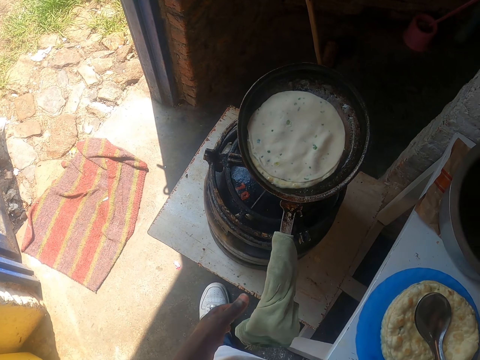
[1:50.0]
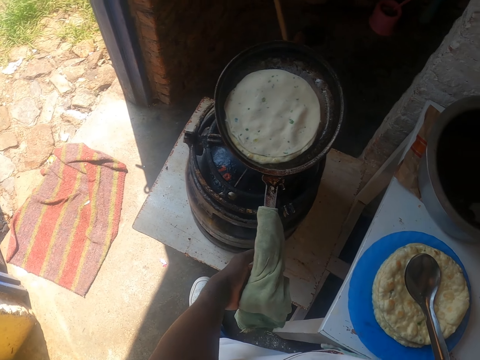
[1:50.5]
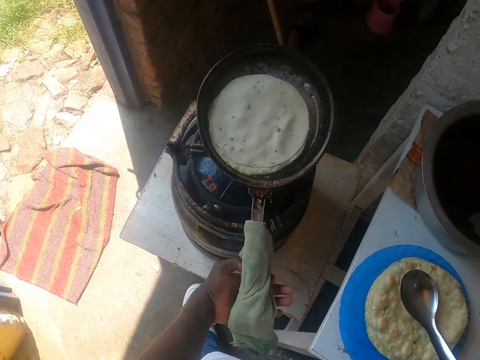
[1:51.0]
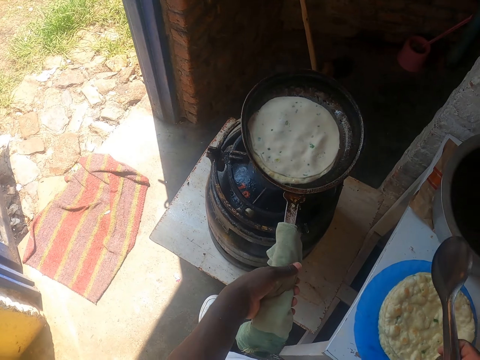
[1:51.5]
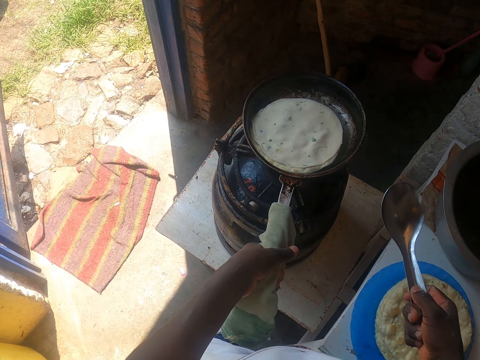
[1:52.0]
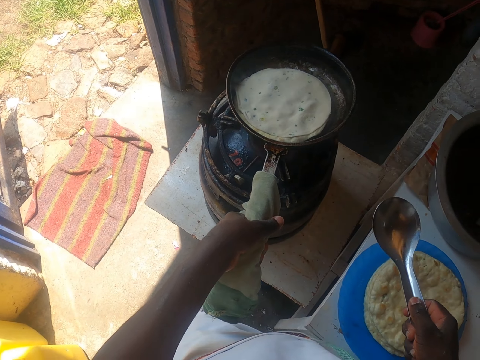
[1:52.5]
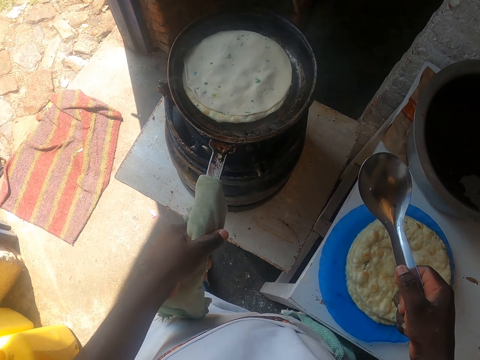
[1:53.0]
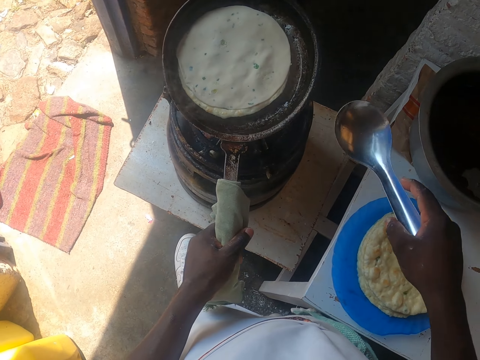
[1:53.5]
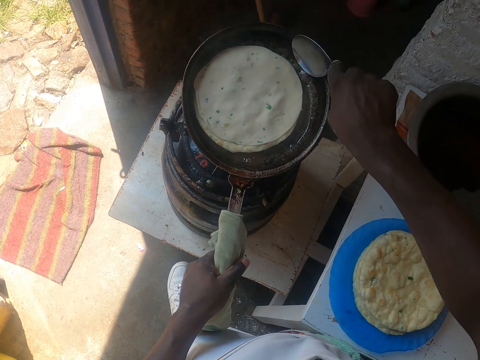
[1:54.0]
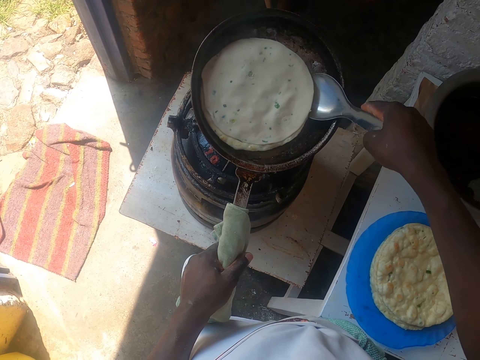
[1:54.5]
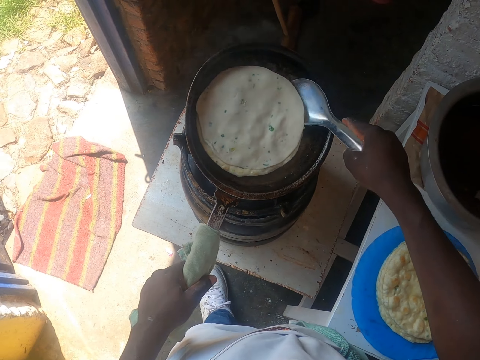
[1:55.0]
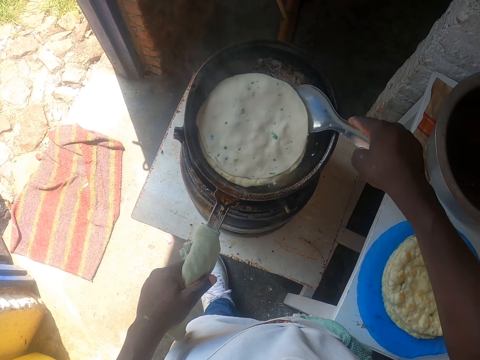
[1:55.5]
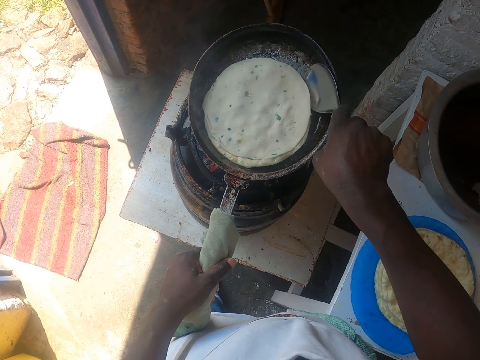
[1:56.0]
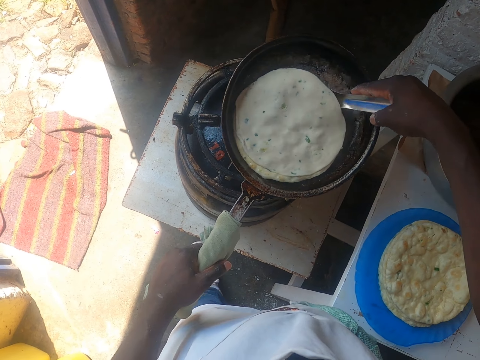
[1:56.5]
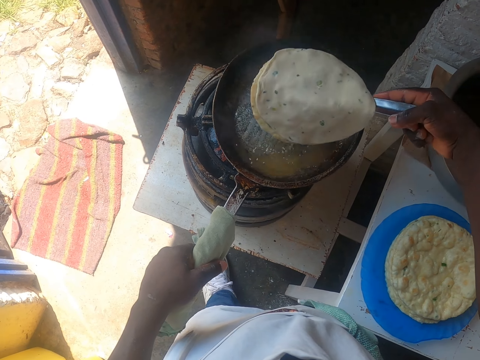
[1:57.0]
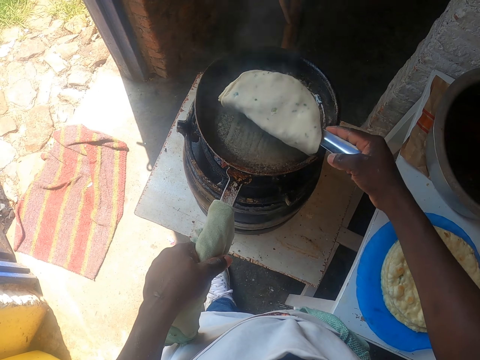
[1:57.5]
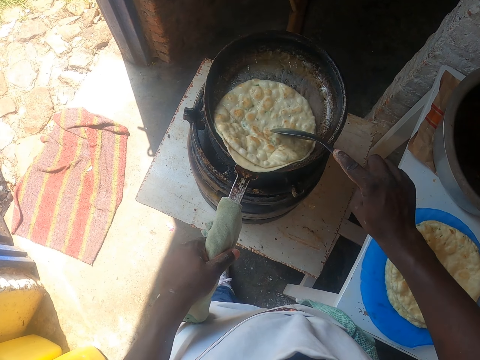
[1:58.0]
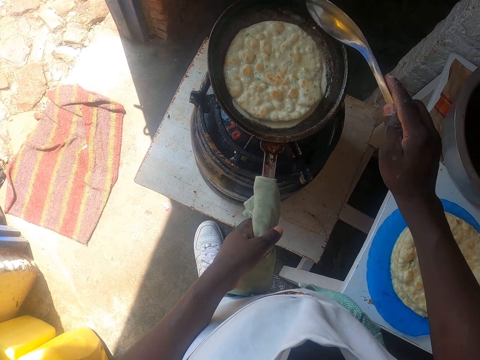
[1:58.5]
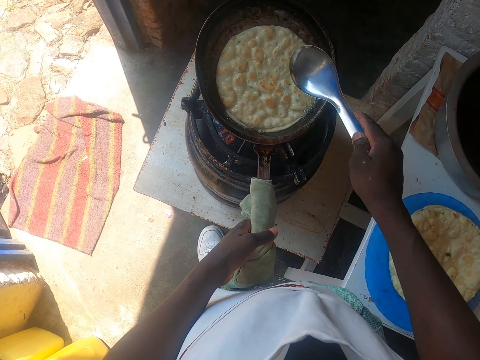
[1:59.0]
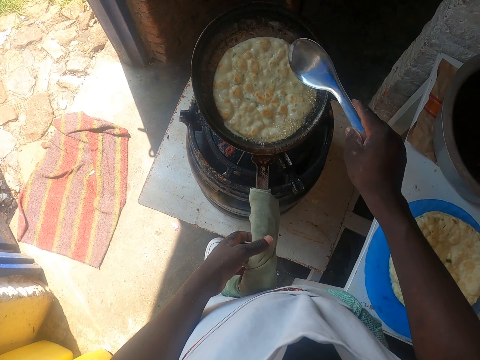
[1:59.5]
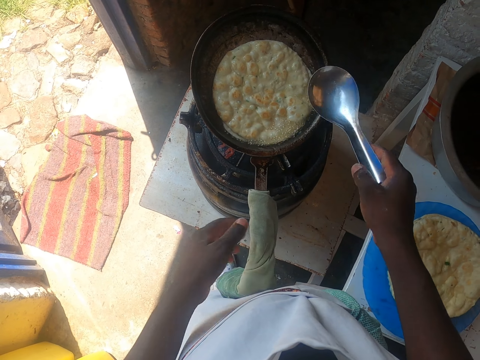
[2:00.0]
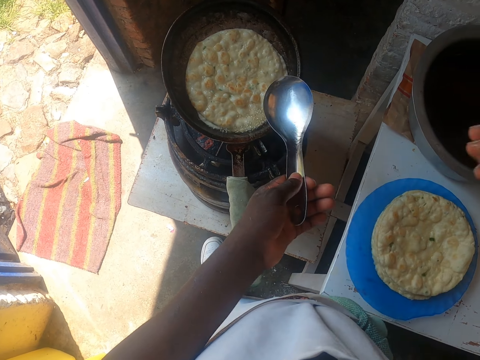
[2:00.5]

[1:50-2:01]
The camera wearer holds the pan. They pick up a spoon. They tilt the pan. They pick up flatbreads. They roll dough in the pan. They drop the flatbreads and move the flatbreads. They shake the spoon and hold the spoon.
